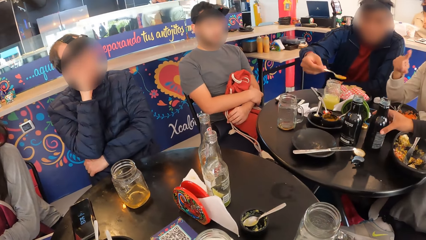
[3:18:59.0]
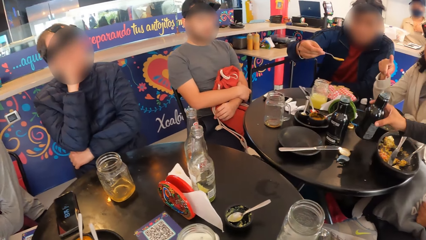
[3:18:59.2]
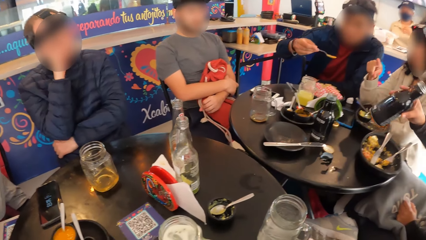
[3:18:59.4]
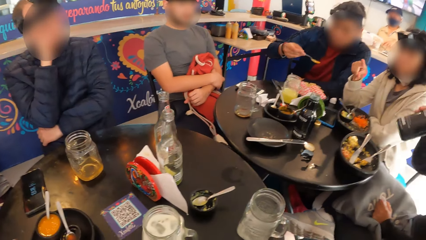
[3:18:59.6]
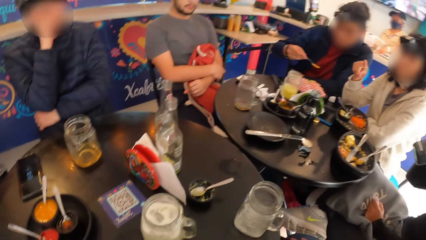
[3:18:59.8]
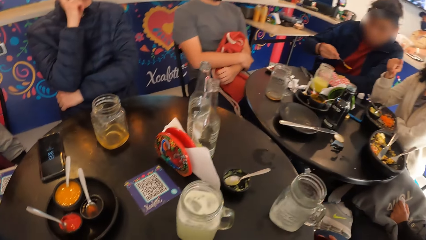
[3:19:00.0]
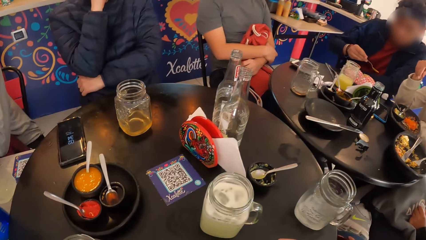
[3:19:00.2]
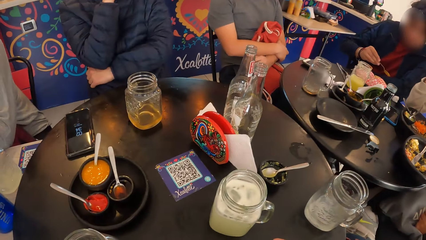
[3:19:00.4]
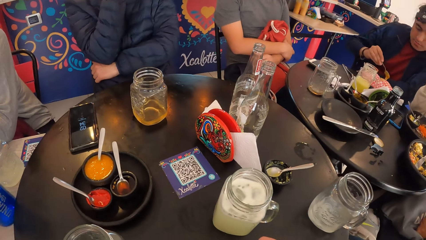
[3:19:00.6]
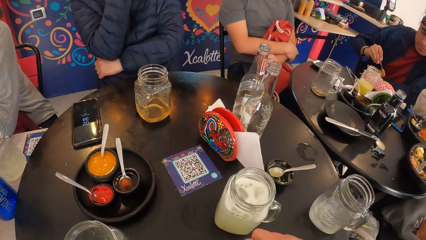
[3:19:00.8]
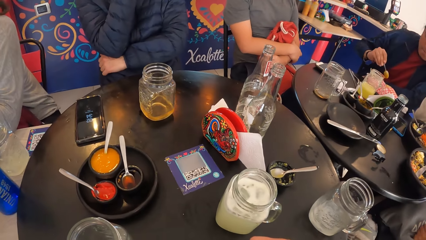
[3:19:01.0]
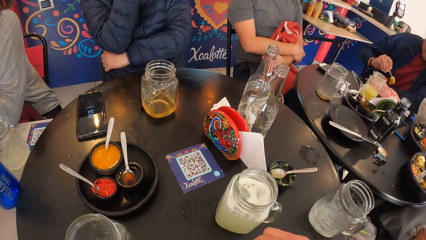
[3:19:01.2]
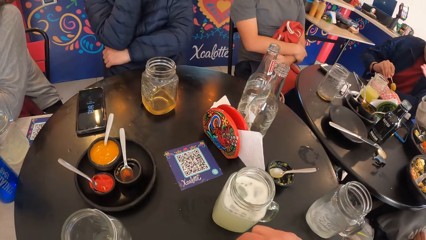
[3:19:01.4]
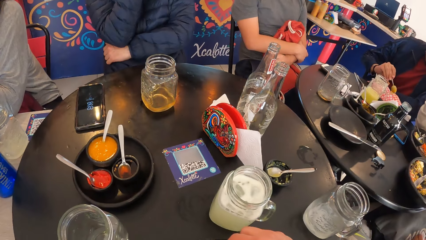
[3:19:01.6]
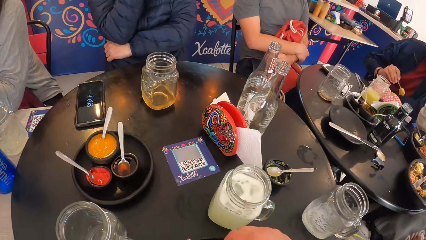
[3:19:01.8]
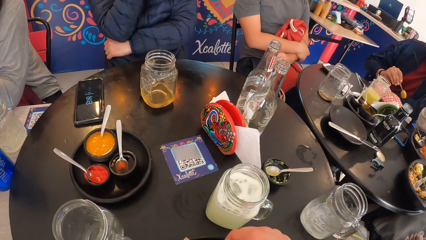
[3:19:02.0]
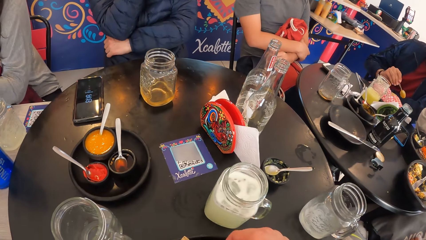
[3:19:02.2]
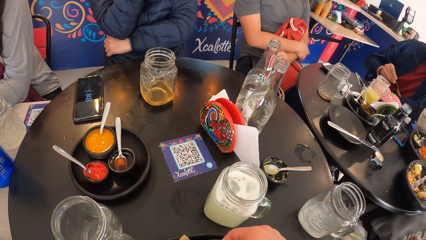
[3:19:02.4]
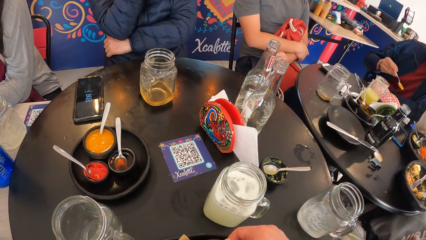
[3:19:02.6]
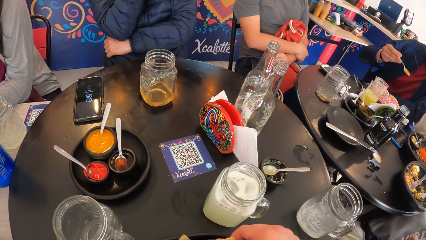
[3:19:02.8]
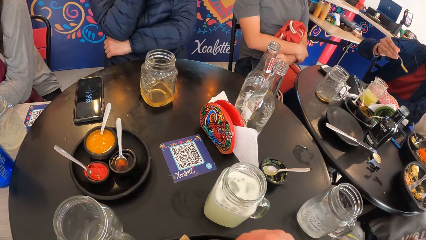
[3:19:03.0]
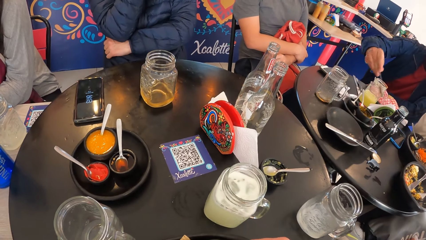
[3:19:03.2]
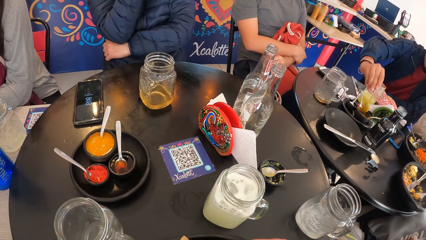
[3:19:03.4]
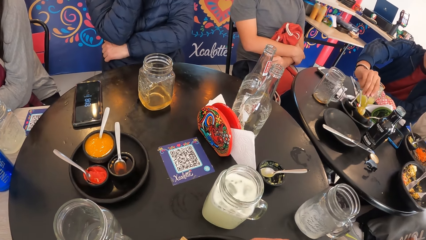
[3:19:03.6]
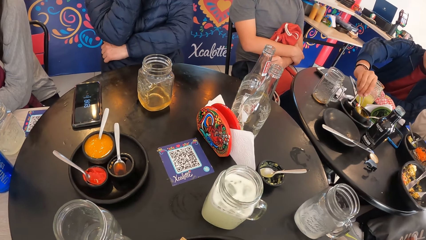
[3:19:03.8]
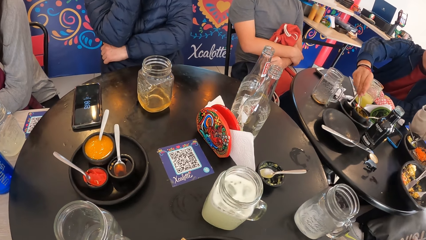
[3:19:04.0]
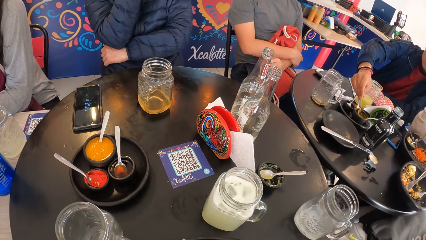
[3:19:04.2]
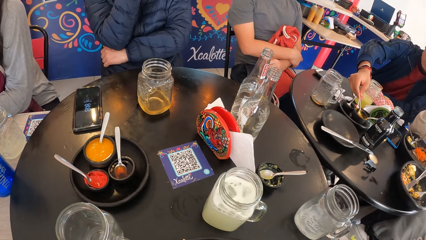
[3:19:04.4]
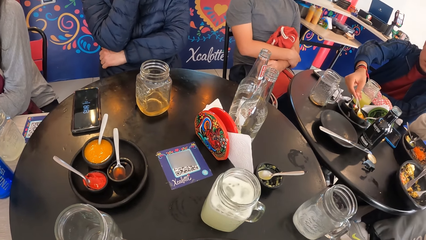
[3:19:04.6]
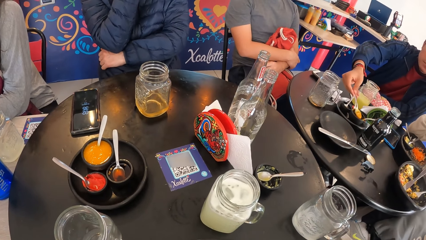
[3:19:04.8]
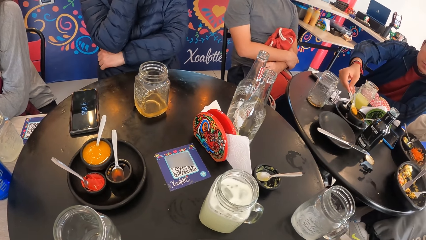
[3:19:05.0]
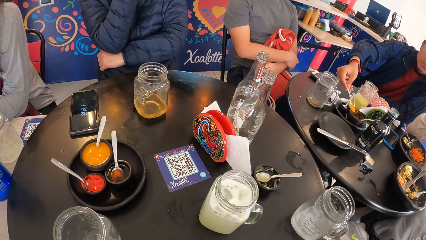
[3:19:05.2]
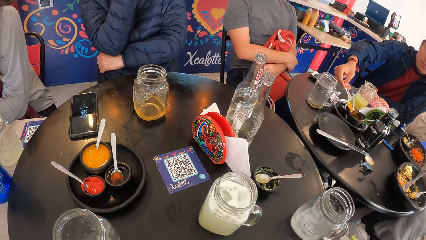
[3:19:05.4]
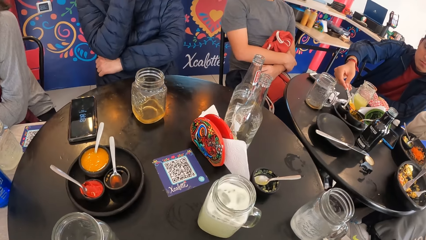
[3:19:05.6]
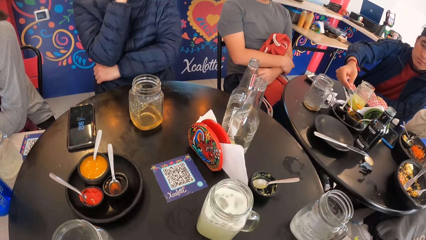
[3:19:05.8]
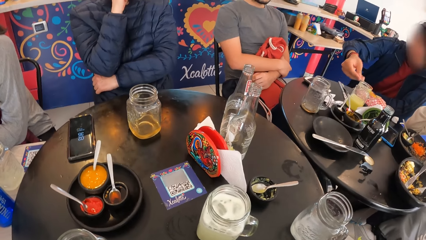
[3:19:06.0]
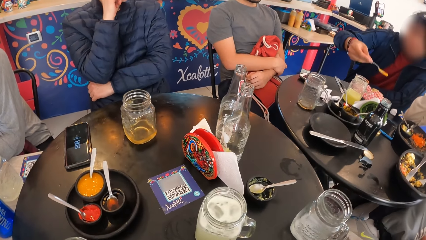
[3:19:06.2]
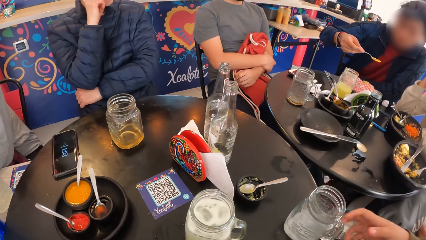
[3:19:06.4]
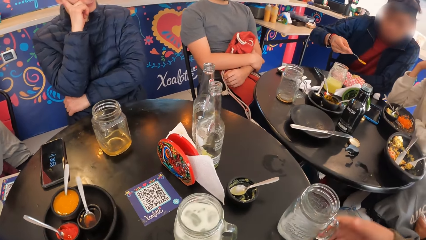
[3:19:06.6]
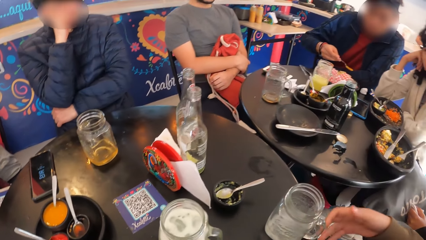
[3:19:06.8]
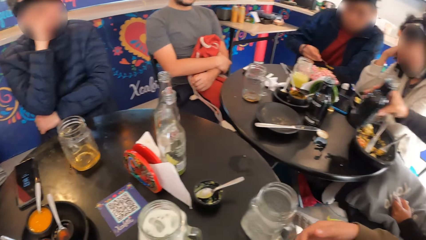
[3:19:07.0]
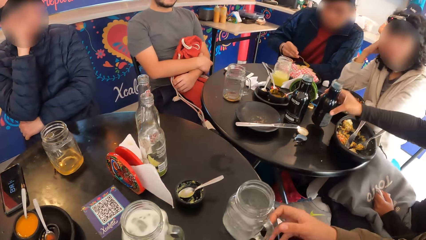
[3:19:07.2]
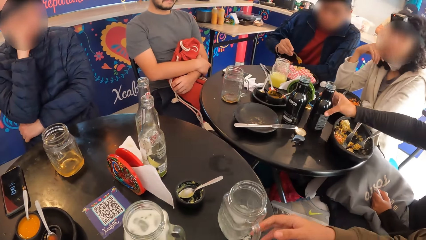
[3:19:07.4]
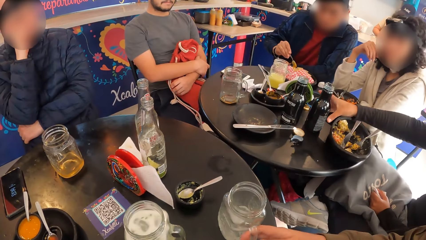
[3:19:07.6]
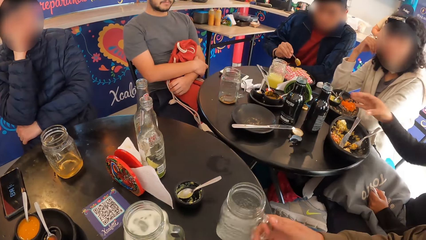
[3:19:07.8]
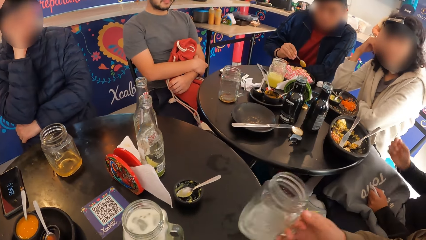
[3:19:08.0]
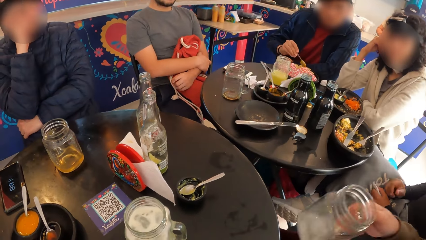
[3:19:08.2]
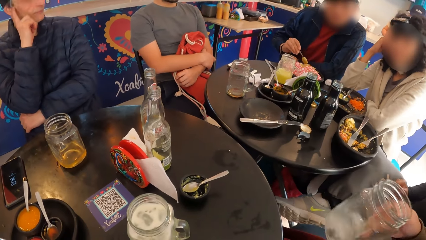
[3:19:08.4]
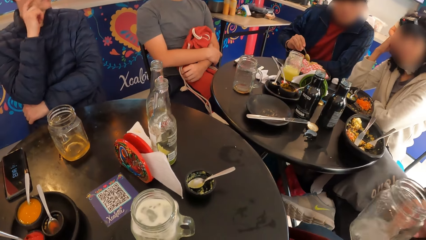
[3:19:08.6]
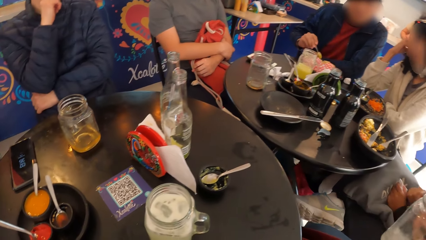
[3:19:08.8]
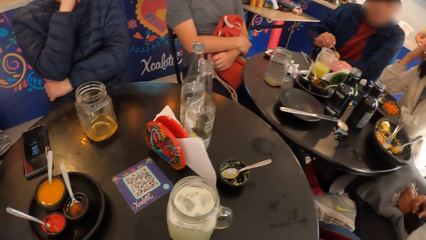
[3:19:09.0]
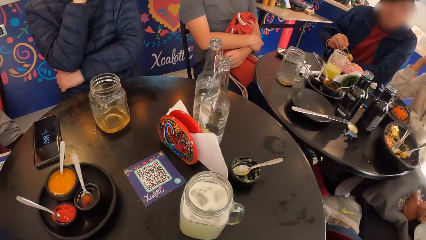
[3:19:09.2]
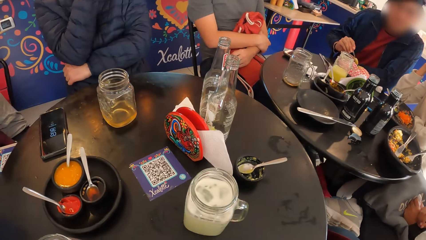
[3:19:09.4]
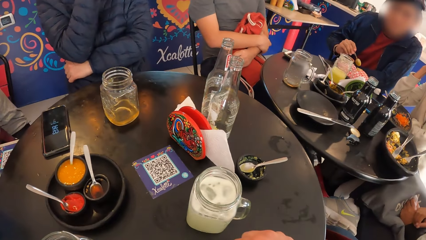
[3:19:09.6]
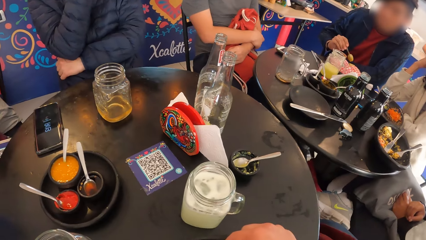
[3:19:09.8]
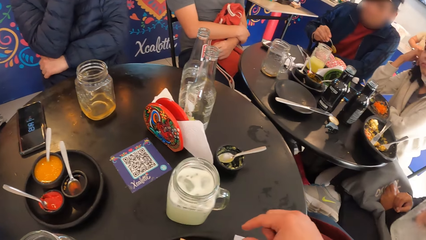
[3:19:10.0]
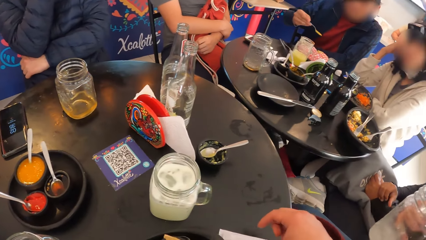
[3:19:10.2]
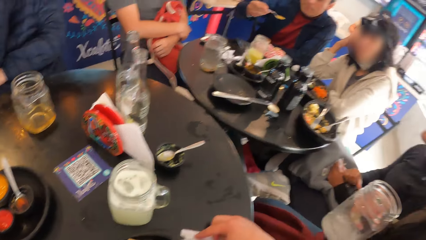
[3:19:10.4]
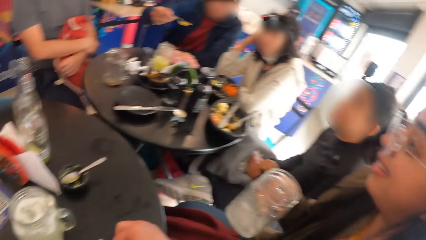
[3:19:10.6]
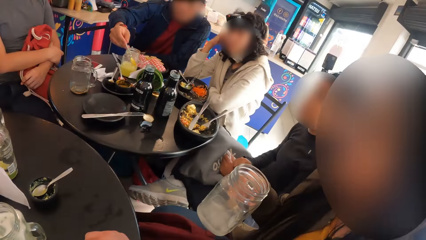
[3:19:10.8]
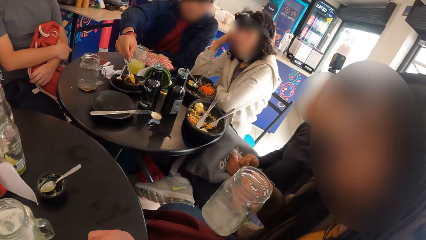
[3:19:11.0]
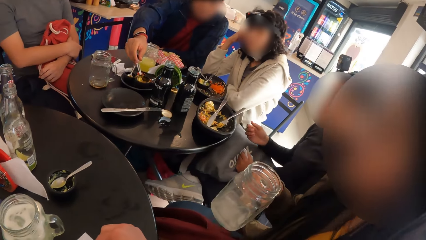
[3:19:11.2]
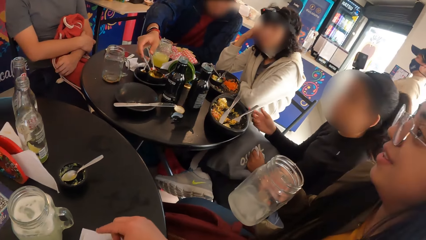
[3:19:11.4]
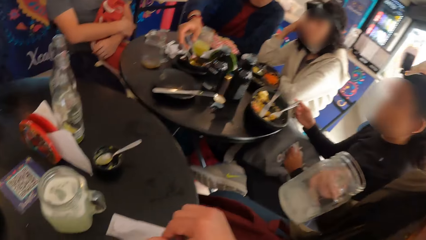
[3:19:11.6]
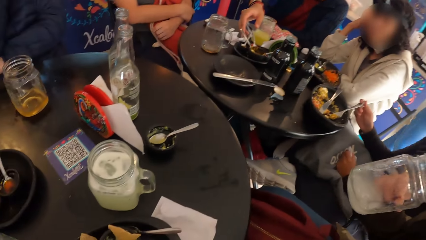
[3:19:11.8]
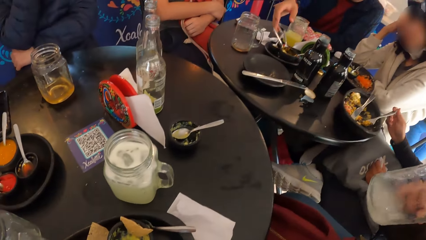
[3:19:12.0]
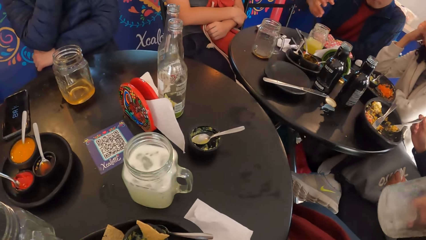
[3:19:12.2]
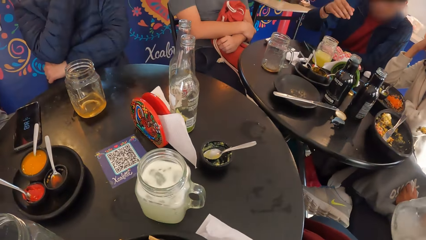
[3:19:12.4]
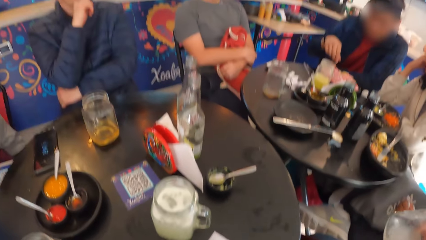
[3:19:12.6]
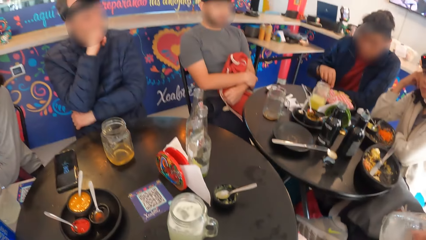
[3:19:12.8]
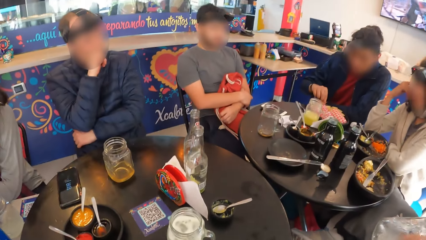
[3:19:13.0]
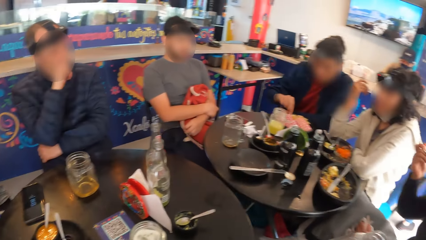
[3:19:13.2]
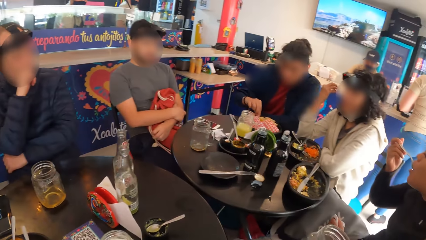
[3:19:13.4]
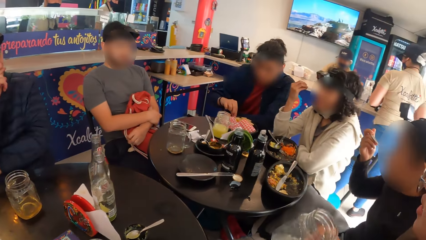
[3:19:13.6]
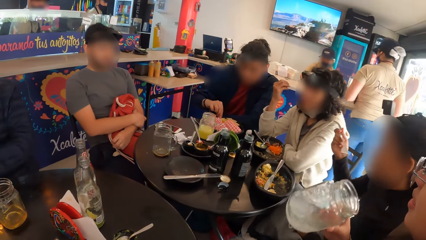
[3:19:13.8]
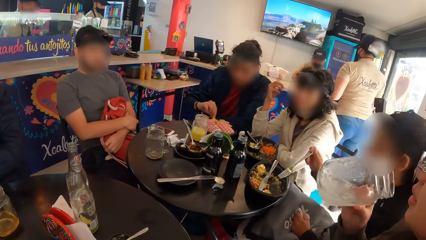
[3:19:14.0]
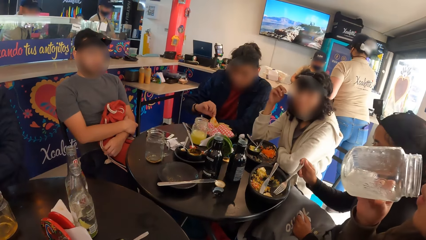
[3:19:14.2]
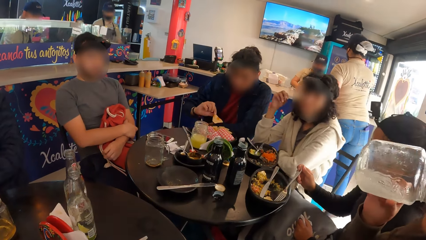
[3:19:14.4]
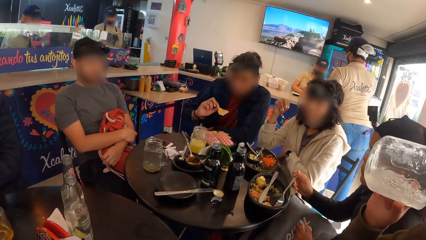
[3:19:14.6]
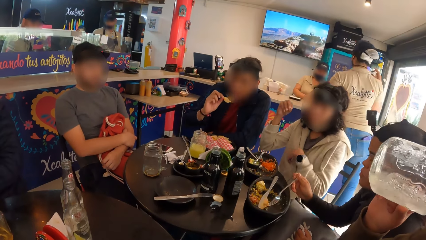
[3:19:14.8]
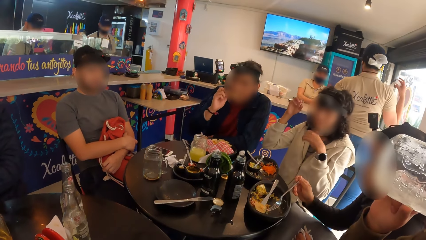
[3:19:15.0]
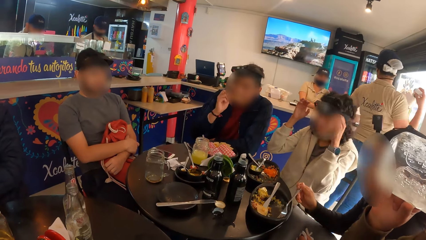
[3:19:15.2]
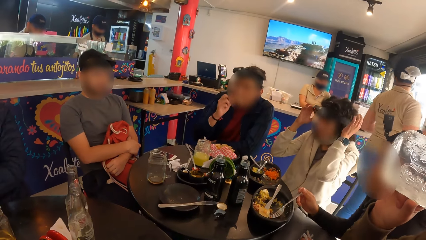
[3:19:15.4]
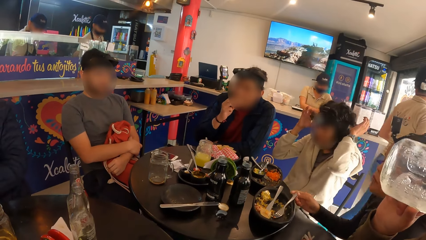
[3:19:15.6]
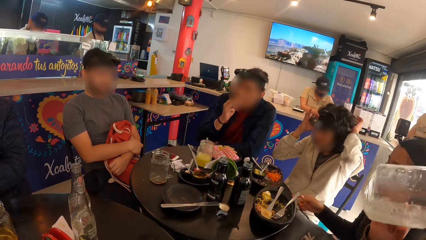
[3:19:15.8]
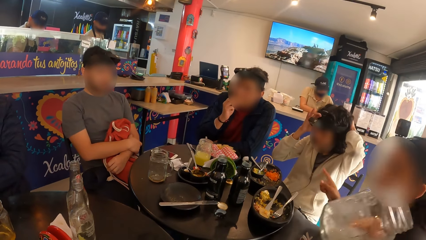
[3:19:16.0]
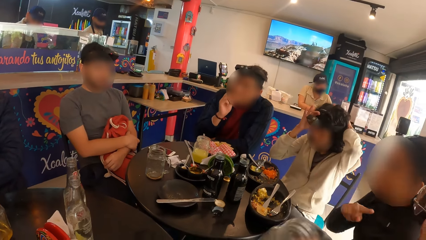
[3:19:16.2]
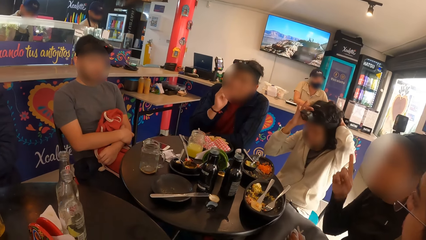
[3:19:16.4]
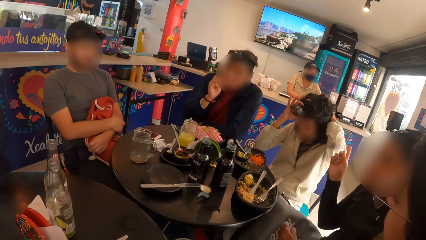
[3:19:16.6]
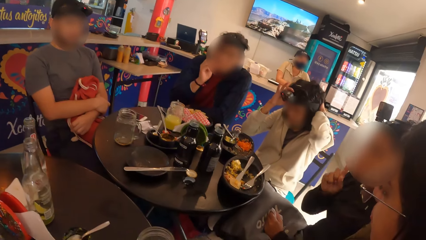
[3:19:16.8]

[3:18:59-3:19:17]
A woman picks the bottle from the table with her right hand. Another woman interacts with the group of people. A man pours the sauce in the plate on the table with his right hand and pours the sauce on the chip on the plate with the spoon in his right hand. The man scoops the sauce with the spoon from the table with his right hand. The man pours the sauce on the chip on the plate with the spoon in his right hand. The first woman drops the bottle on the table with her right hand. A third woman picks the cup on the table with her right hand and shakes the cup with her right hand. The camera wearer cleans his right hand on a tissue on the table. The man drops the spoon in the plate on the table with his right hand. The first woman picks a fork from the plate on the table with her left hand. The camera wearer looks around. The man picks the chip from the plate on the table with his right hand. The first woman eats an egg in the plate on the table with the fork in her right hand. The third woman drinks from the cup with her right hand. The first woman drops the fork in the plate on the table with her right hand. The man eats the chip with his right hand. The first woman interacts with the group of people.
